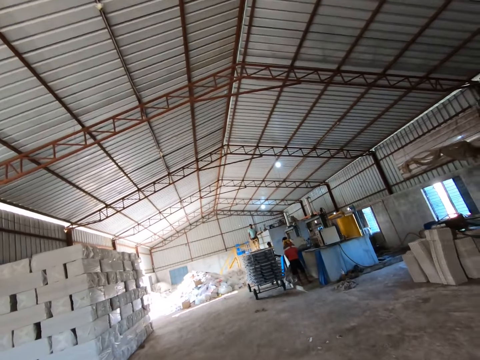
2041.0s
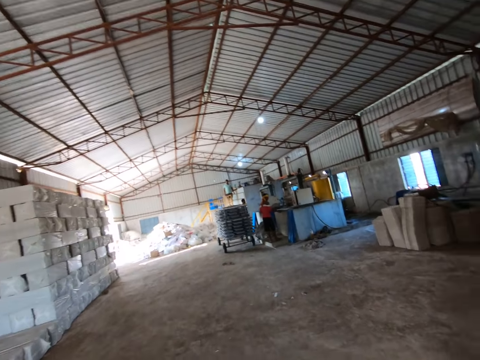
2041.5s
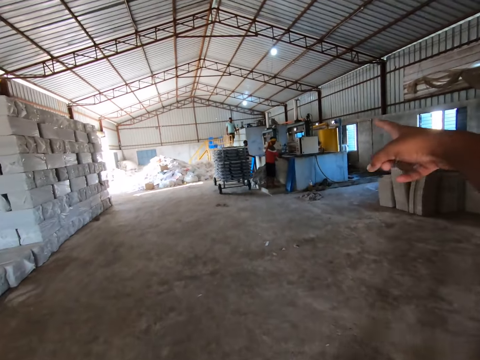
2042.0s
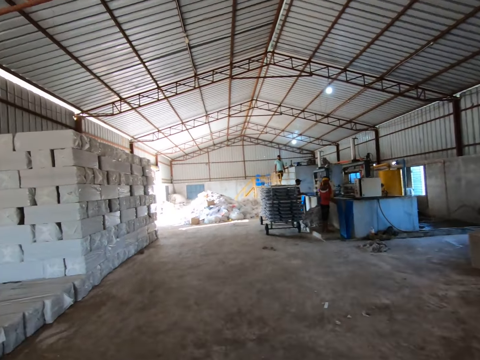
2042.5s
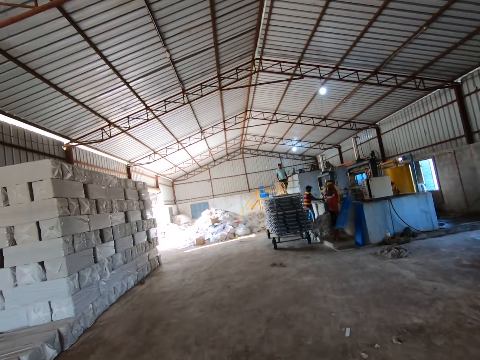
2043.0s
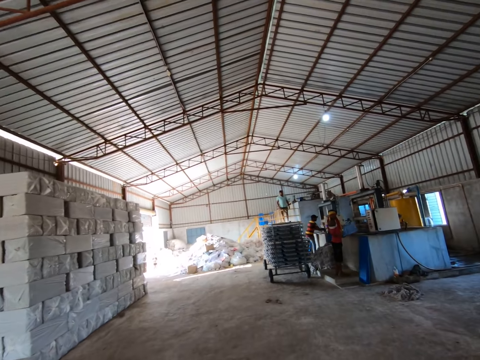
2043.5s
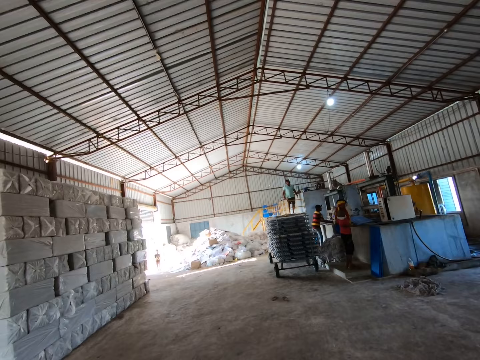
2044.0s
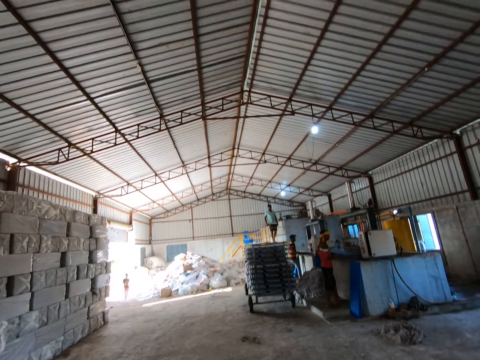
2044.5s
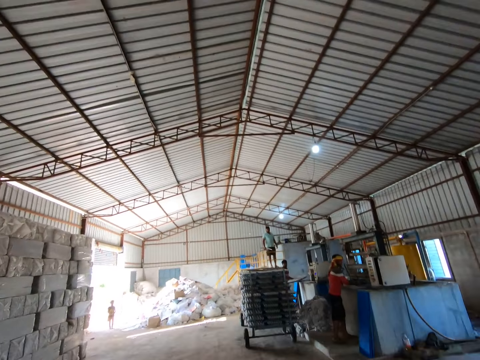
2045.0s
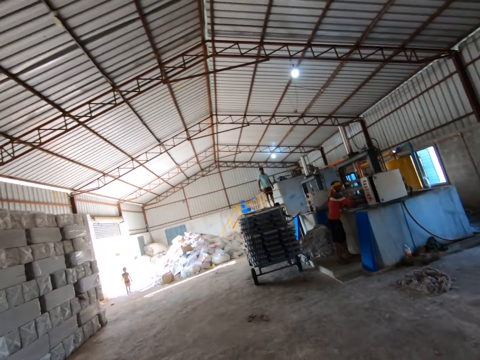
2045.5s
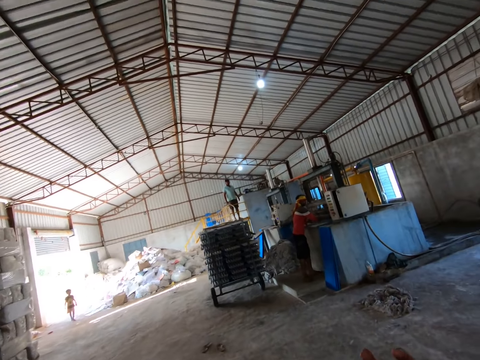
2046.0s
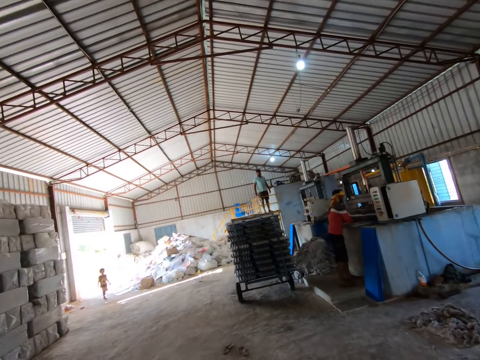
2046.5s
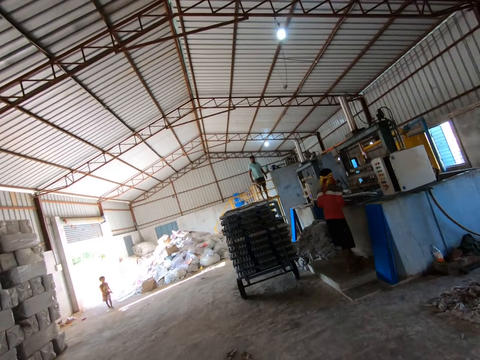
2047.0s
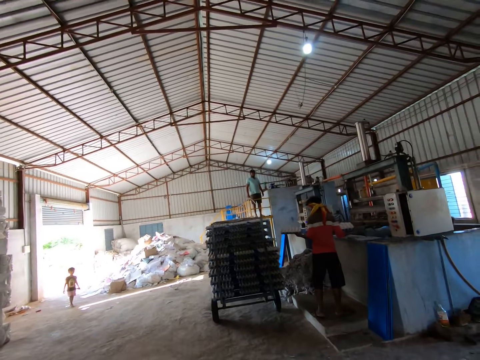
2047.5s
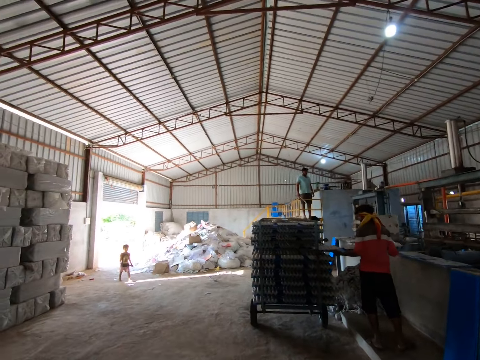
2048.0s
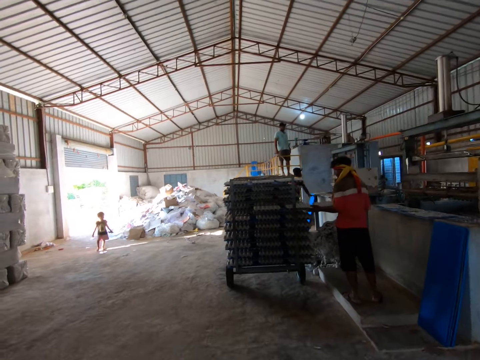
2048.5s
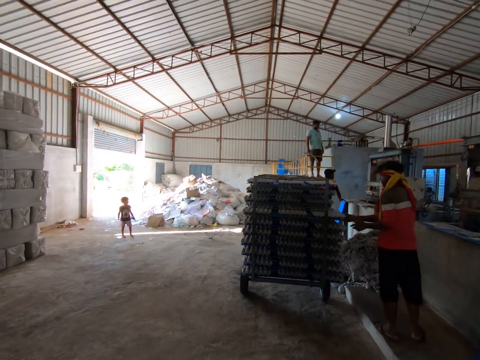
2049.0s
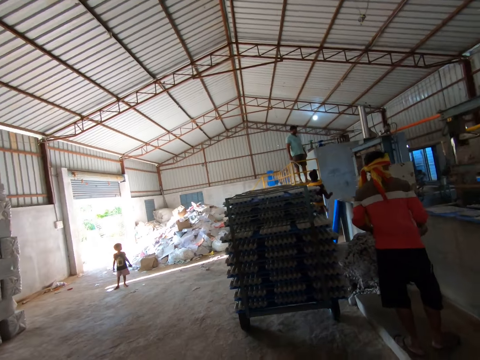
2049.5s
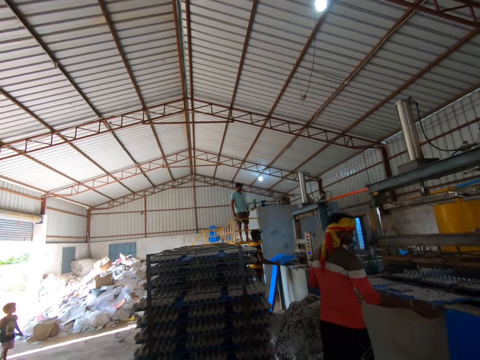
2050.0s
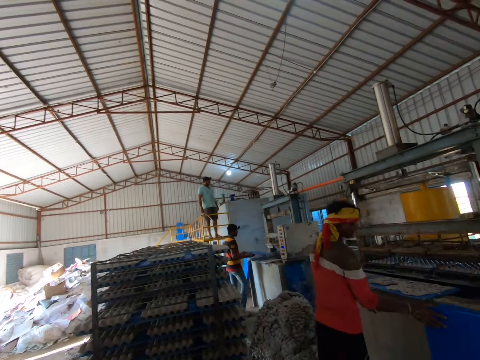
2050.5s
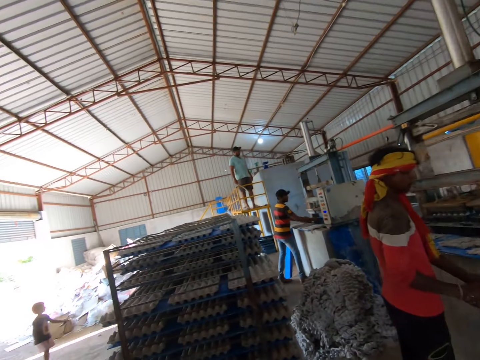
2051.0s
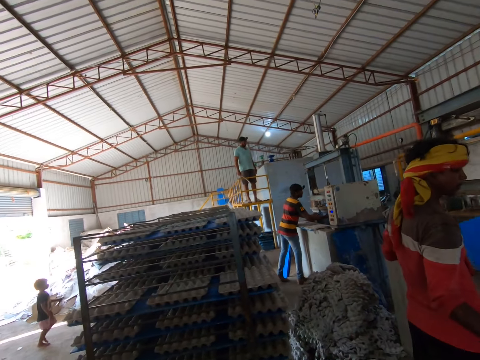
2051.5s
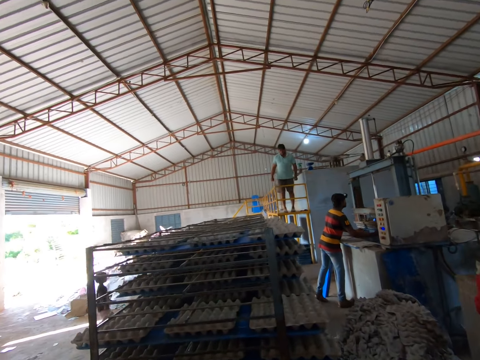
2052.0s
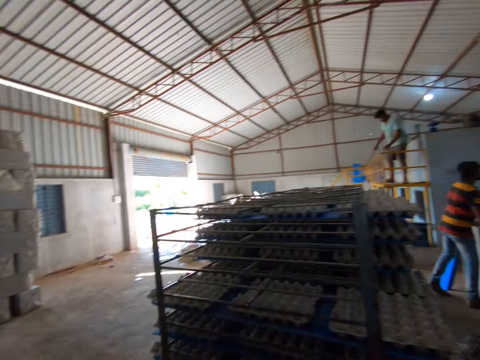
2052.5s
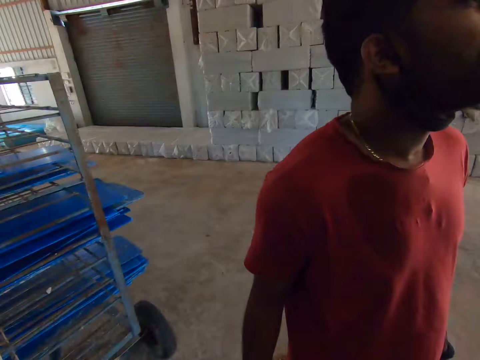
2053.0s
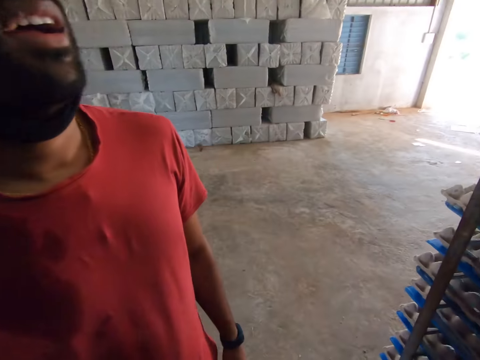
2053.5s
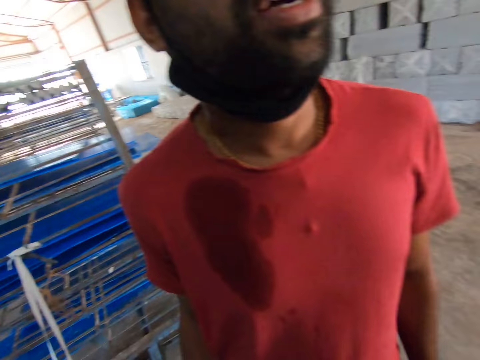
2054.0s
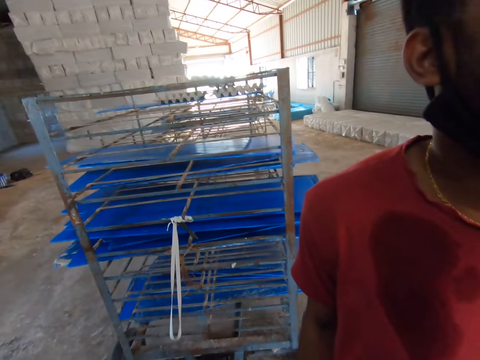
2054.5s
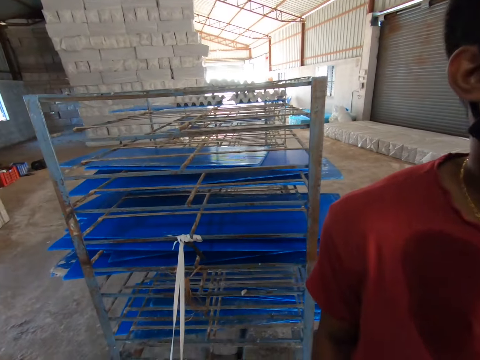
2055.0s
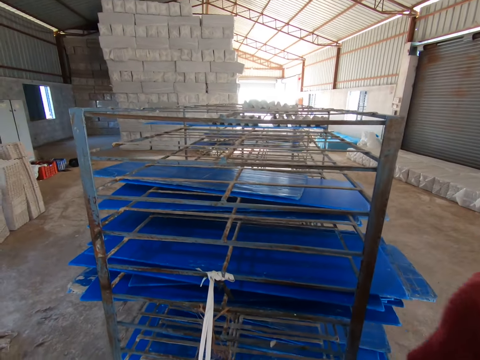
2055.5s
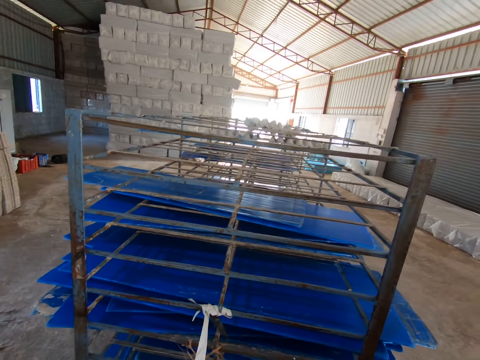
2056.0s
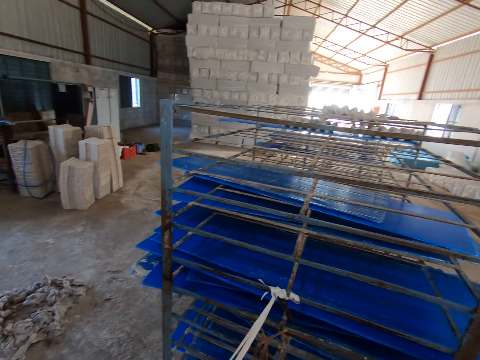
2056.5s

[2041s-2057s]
The camera wearer points forward with his right hand. He converses with a man. Another man places a carton in a rack with both hands. The camera wearer looks around.

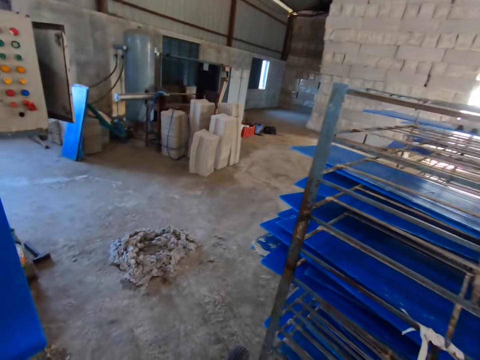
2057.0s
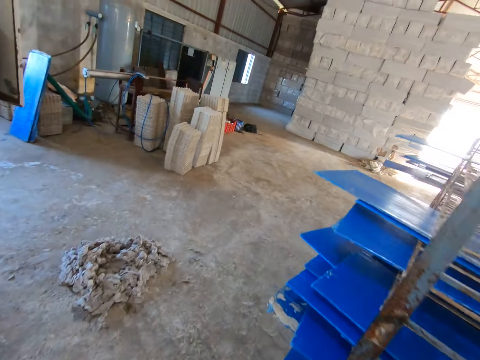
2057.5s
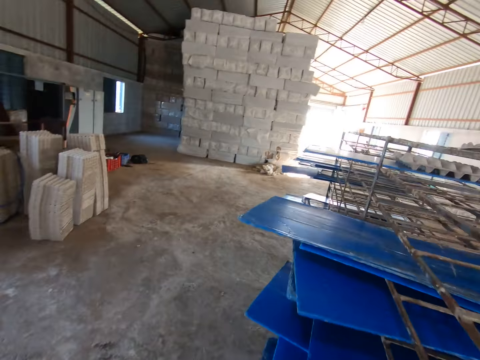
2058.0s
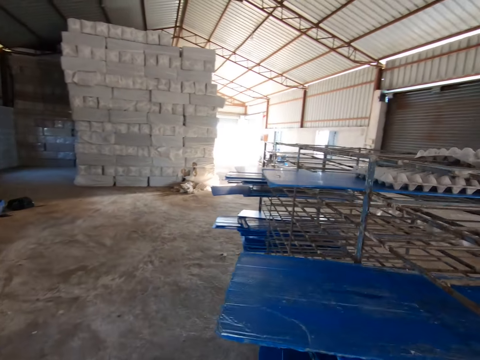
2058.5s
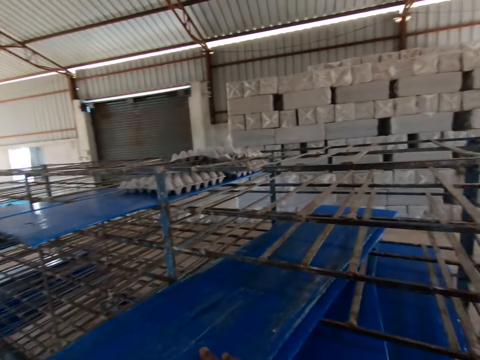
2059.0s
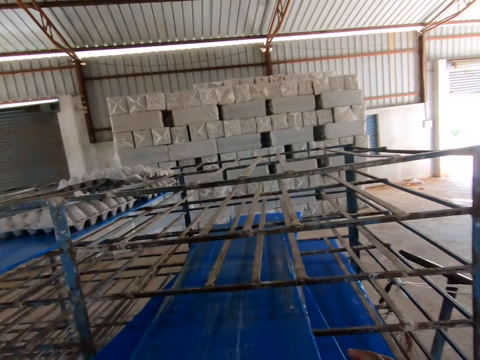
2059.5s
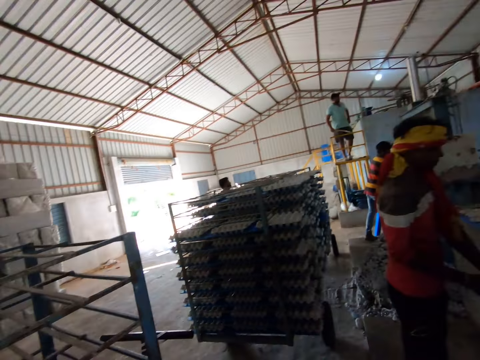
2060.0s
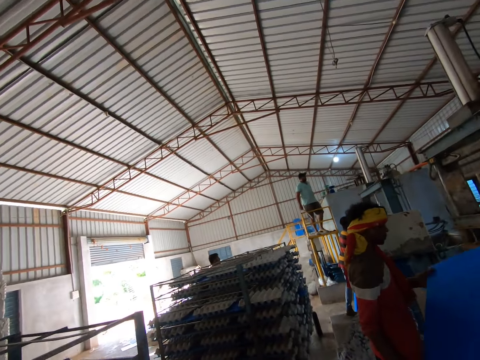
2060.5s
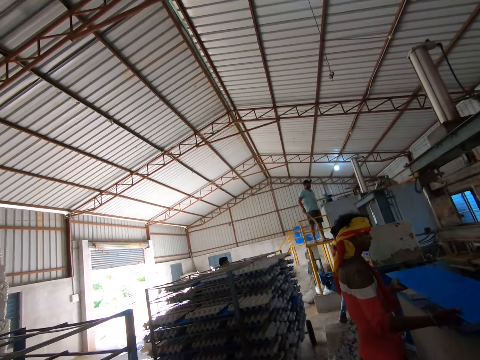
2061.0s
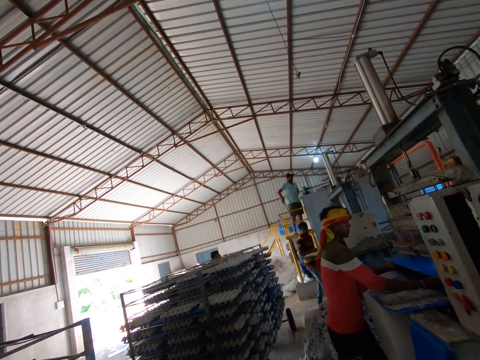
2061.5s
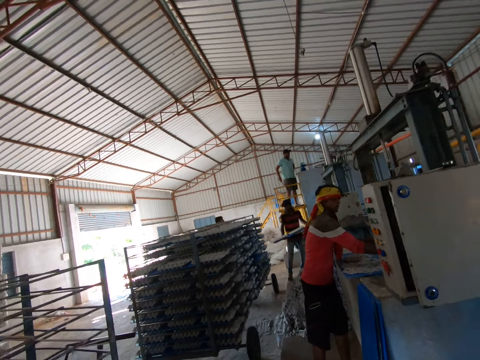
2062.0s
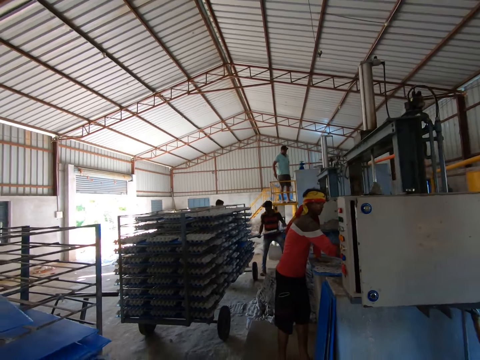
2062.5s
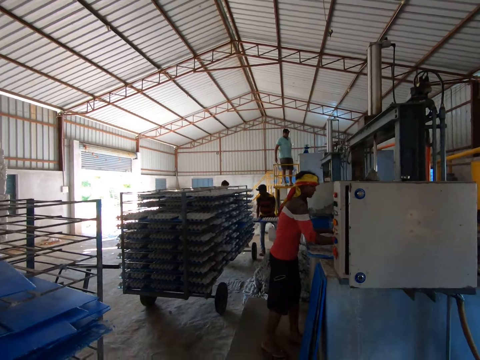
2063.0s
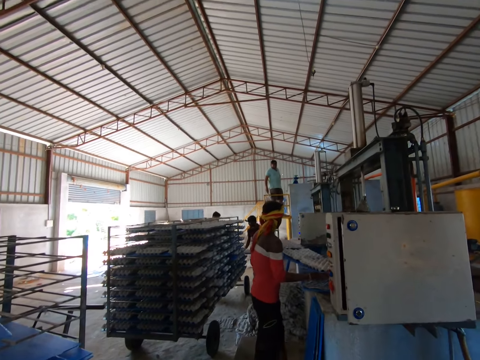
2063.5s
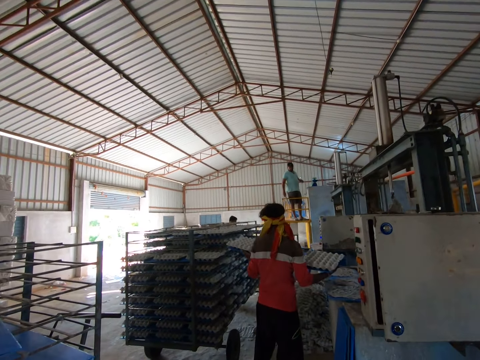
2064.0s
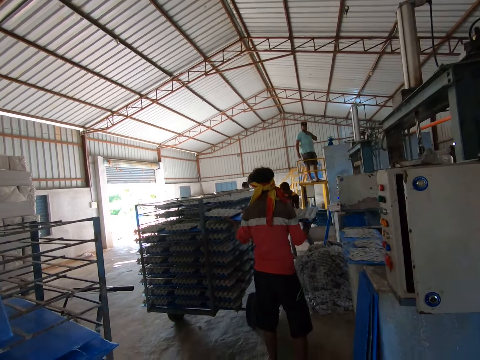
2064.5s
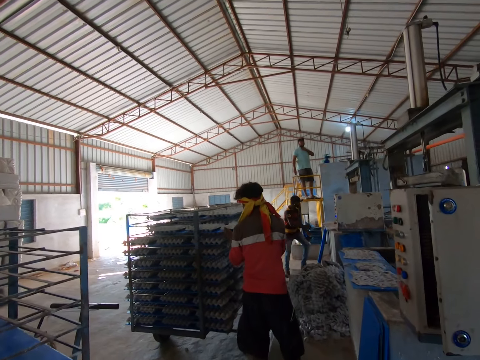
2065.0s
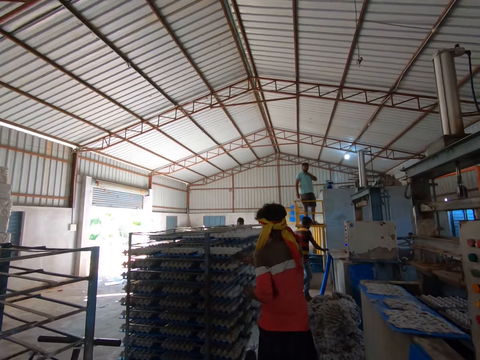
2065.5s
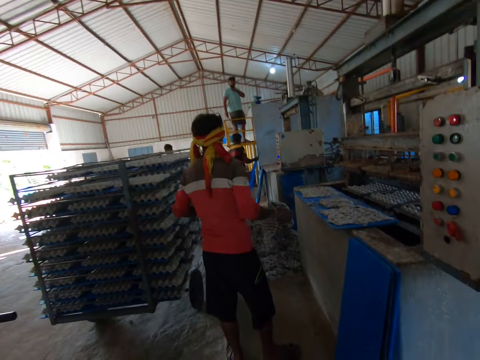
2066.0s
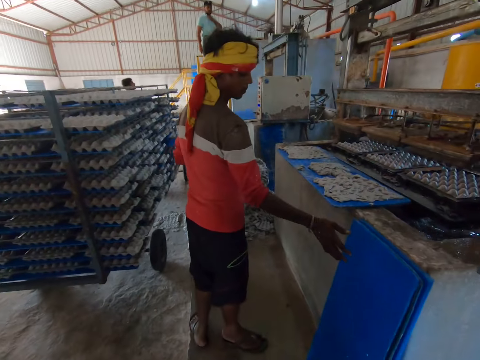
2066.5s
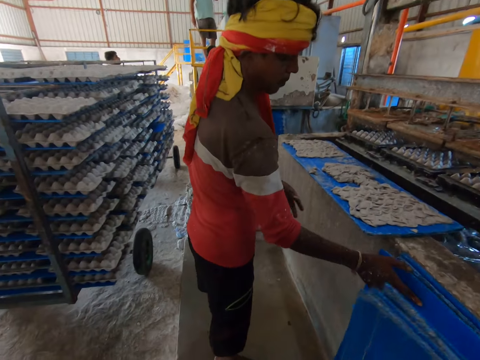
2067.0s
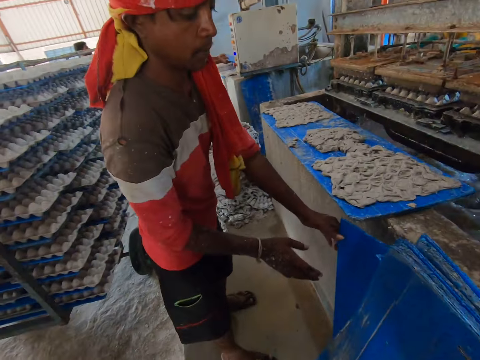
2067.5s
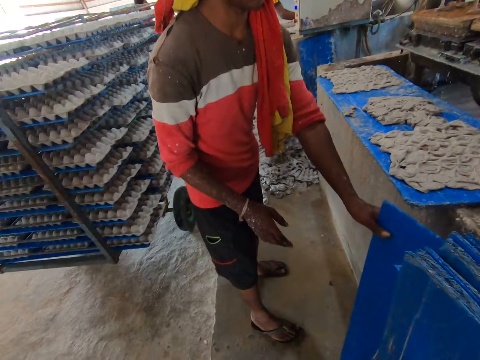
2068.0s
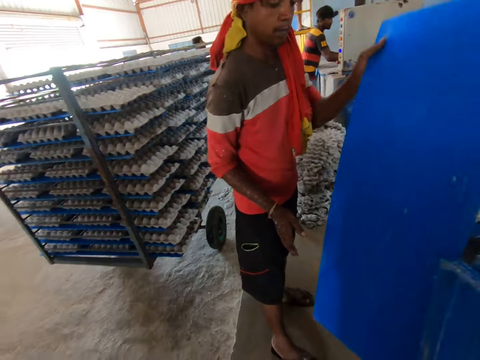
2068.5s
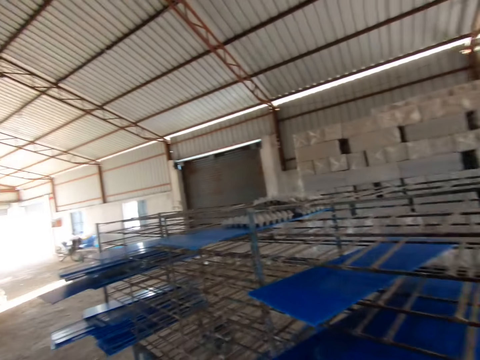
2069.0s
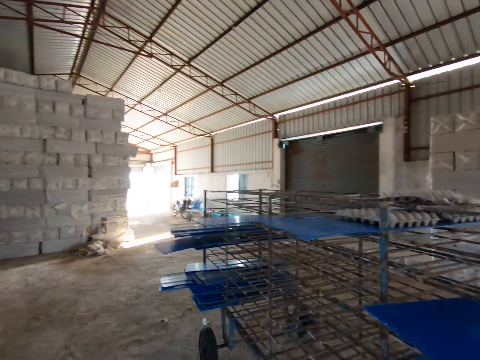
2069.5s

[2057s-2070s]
The camera wearer walks around. They look around. A man places a polypropylene plastic inside a carton machine with both hands. The man places the polypropylene plastic and egg carton on the rack with both hands. The camera wearer walks around. The man picks up the polypropylene plastic from the floor with his left hand. The camera wearer gives the man a plastic sheet.
